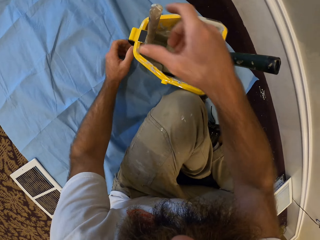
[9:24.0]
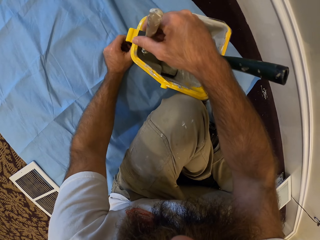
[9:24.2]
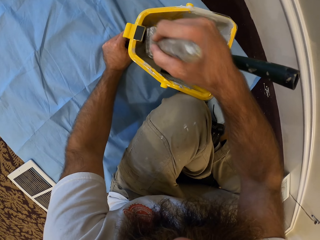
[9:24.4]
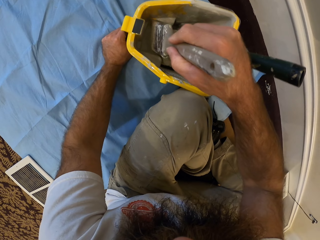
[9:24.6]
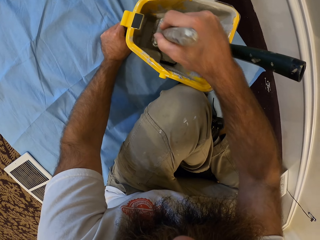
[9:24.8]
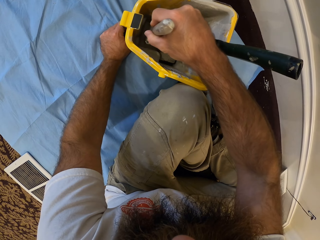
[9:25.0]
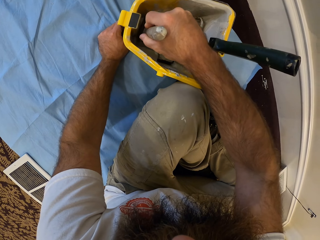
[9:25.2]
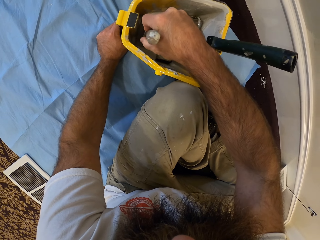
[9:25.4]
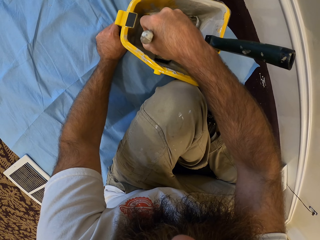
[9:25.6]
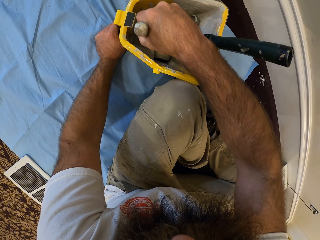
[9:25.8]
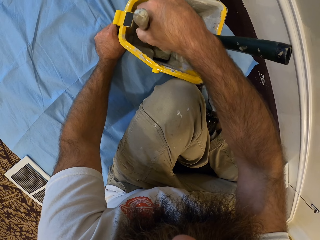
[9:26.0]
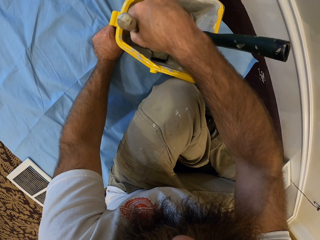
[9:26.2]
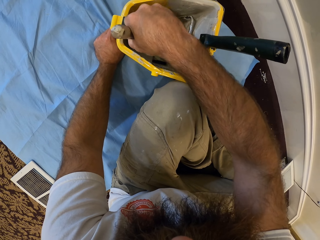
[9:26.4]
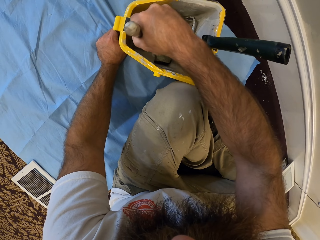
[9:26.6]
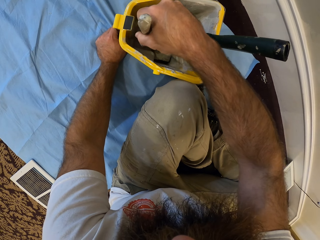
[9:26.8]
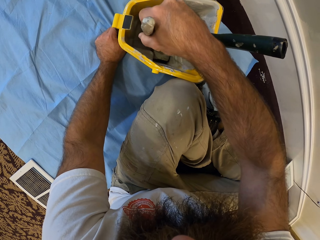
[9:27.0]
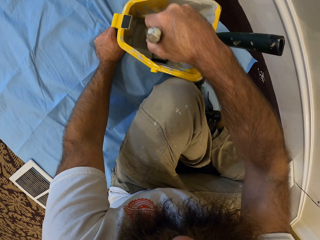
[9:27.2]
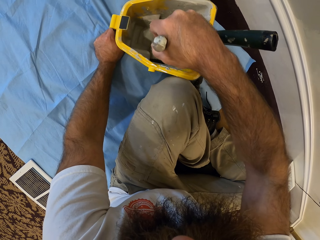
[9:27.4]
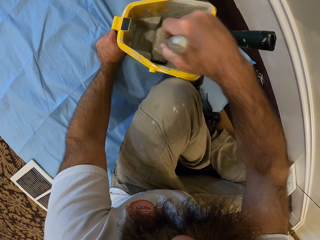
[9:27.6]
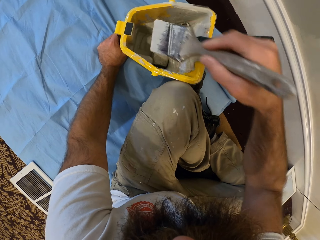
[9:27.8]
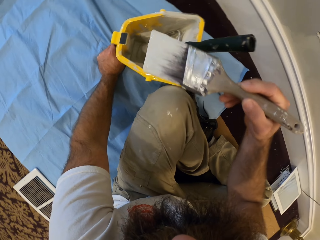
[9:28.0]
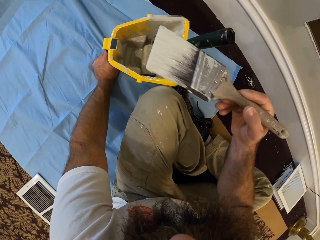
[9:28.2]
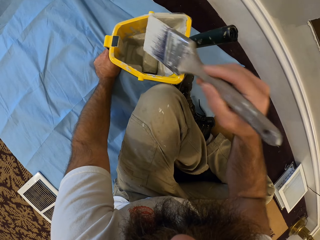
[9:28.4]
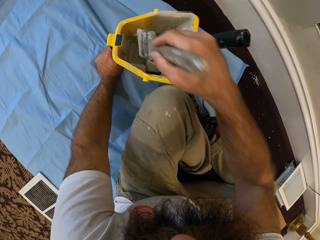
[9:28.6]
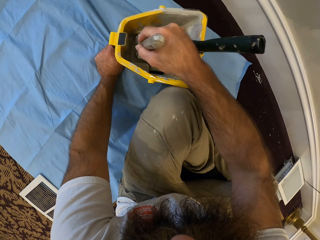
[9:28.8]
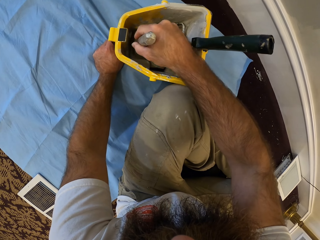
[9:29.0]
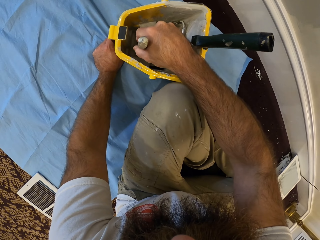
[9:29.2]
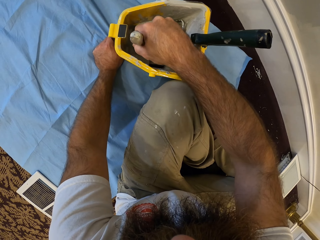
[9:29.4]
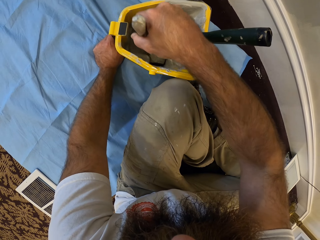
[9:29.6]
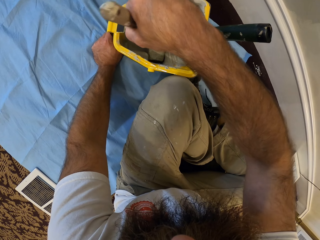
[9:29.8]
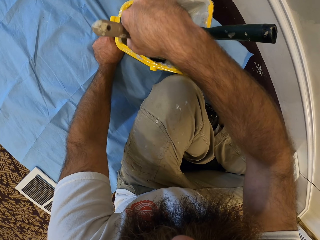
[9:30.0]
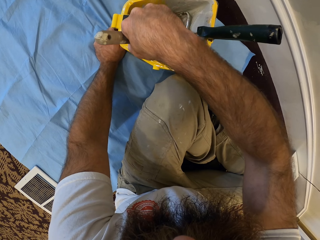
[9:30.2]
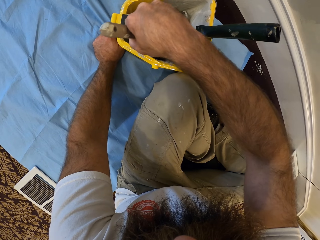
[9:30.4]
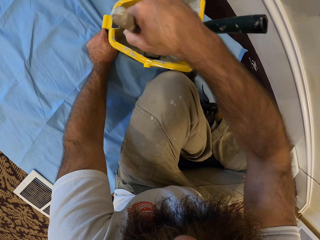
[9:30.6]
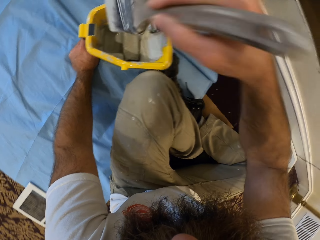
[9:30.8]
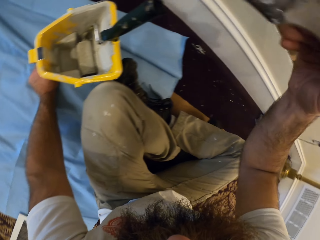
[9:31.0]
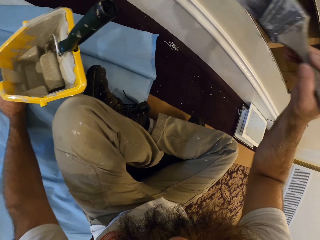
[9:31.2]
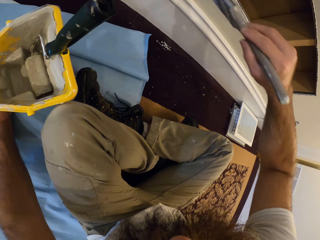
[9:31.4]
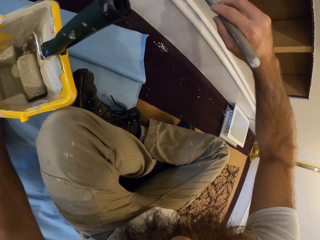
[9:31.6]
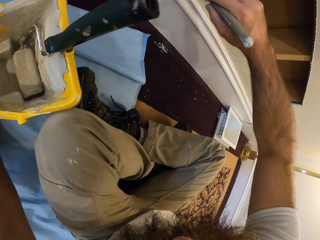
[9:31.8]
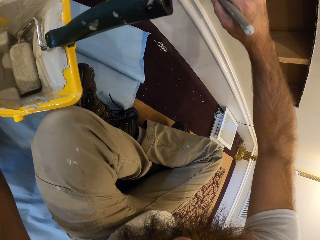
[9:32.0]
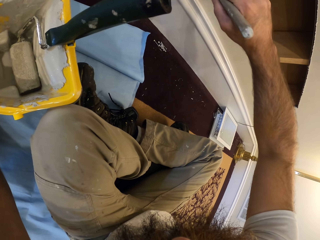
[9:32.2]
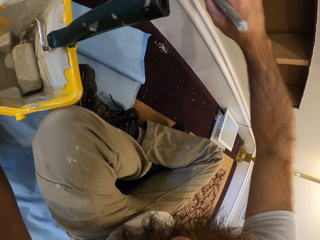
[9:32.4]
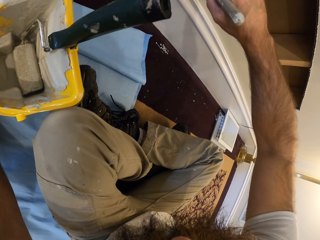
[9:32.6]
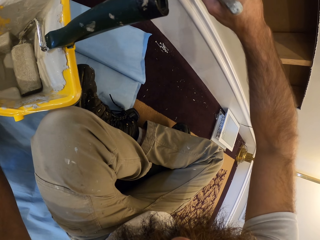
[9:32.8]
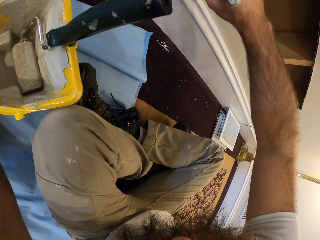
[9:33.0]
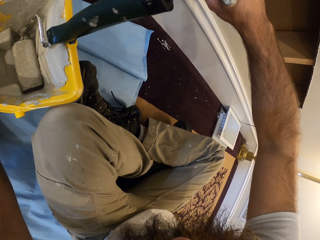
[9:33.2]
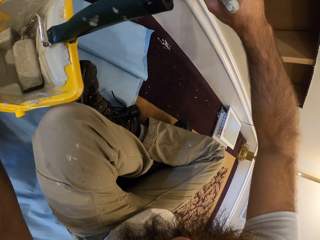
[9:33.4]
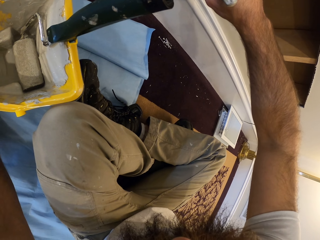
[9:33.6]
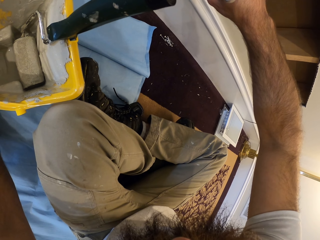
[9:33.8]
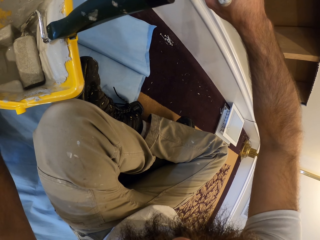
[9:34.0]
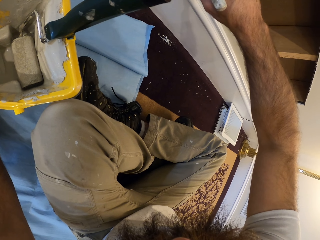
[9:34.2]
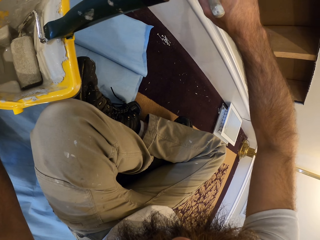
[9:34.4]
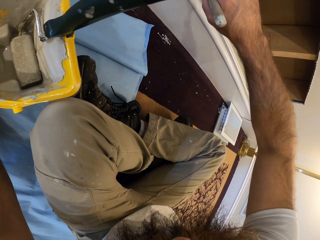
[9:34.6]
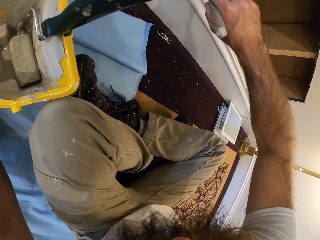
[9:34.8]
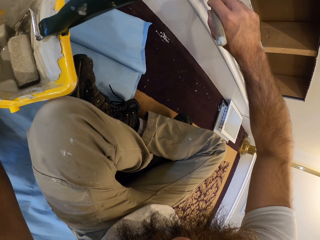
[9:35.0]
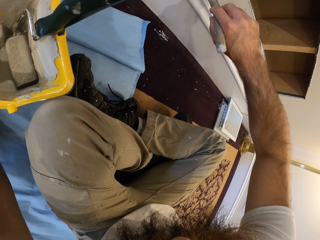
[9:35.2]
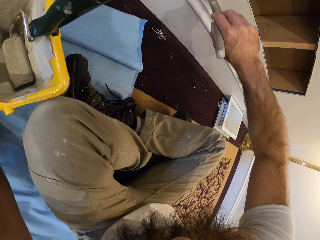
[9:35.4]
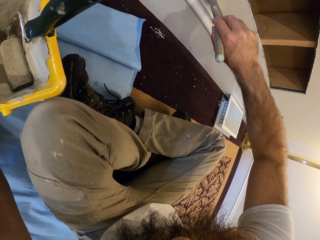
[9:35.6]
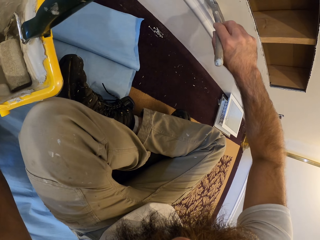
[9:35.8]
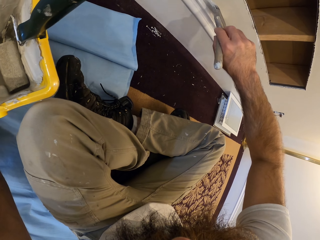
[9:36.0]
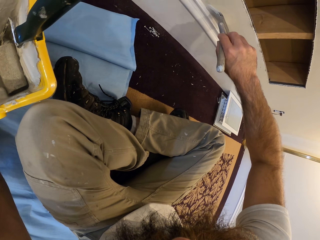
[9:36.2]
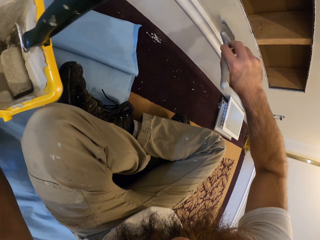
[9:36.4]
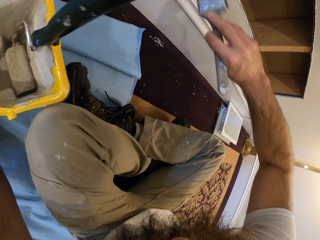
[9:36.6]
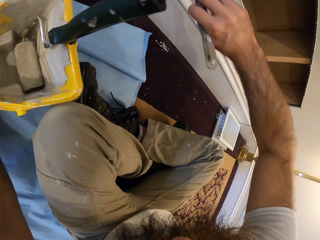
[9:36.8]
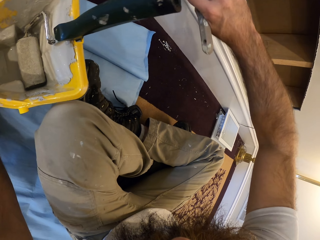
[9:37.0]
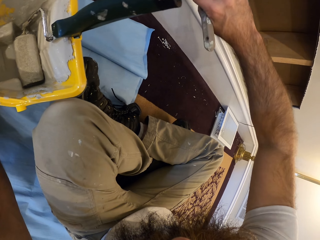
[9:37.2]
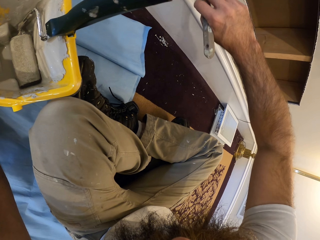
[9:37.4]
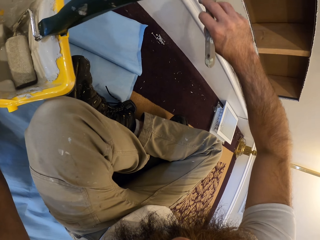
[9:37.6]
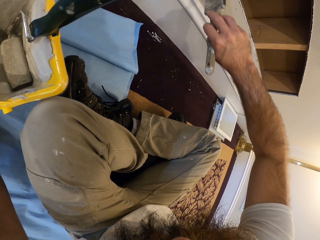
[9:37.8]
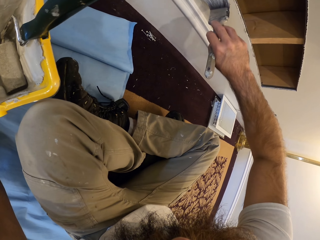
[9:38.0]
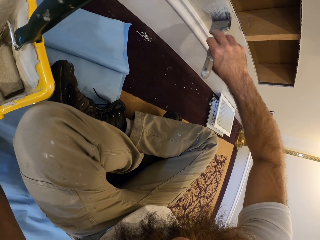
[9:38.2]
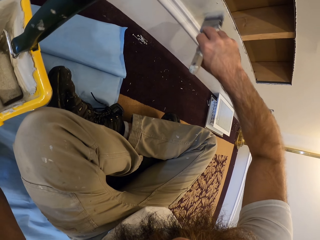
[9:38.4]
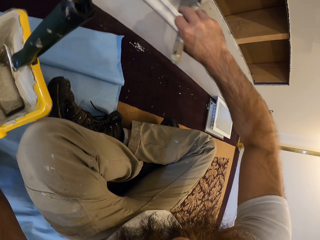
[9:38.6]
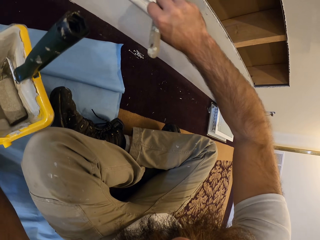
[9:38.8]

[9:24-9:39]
The camera wearer holds a paint brush in the paint container with his right hand. He picks paint in the paint container with the paint brush in his right hand. He paints the wall with the paint brush in his right hand.

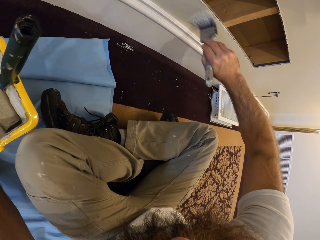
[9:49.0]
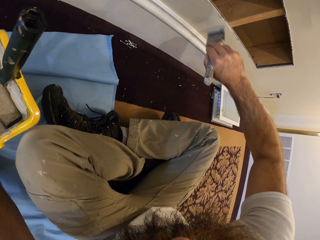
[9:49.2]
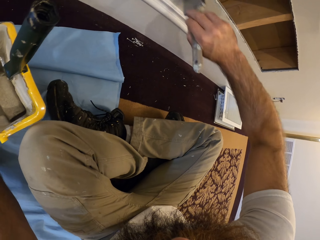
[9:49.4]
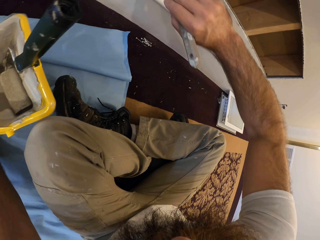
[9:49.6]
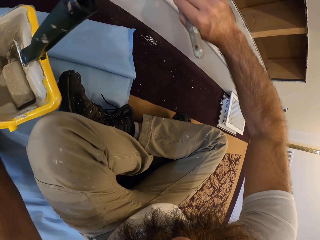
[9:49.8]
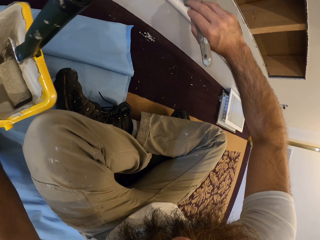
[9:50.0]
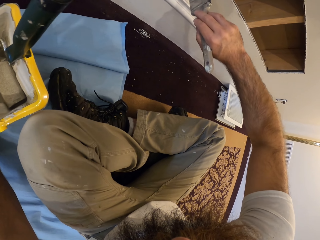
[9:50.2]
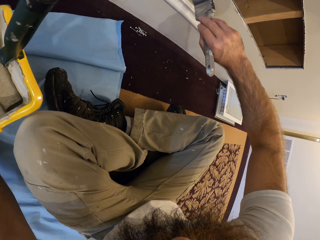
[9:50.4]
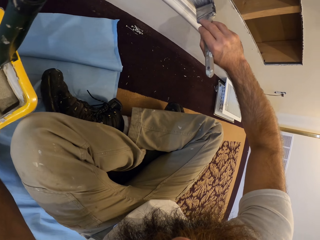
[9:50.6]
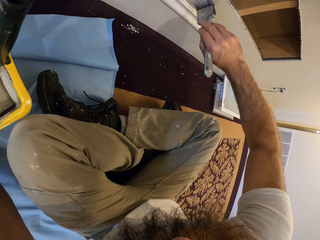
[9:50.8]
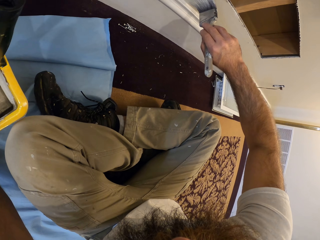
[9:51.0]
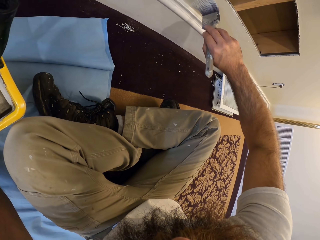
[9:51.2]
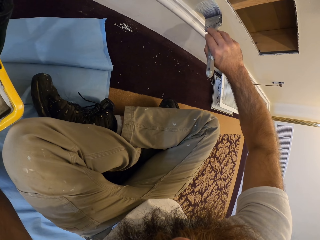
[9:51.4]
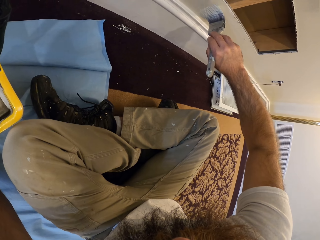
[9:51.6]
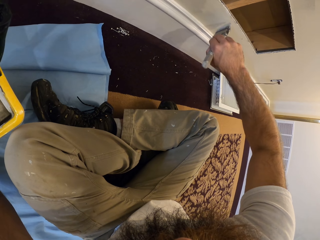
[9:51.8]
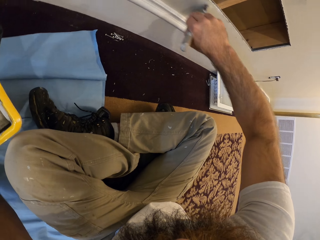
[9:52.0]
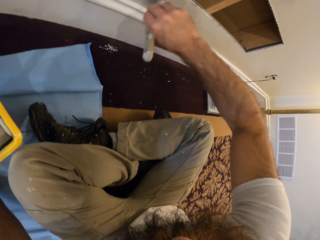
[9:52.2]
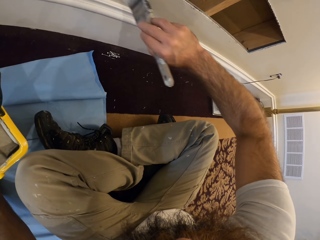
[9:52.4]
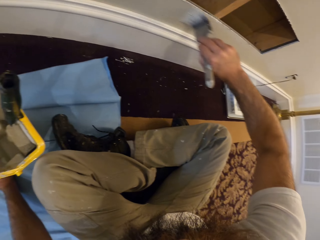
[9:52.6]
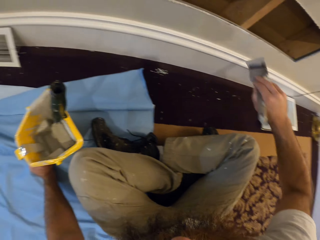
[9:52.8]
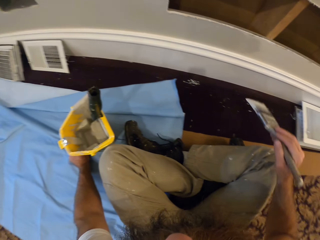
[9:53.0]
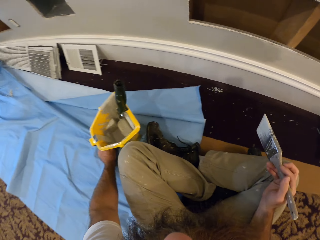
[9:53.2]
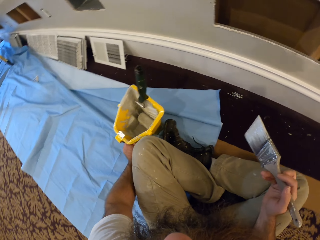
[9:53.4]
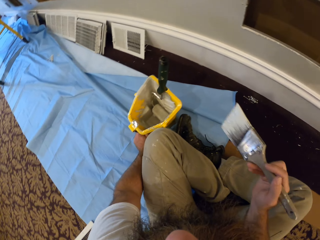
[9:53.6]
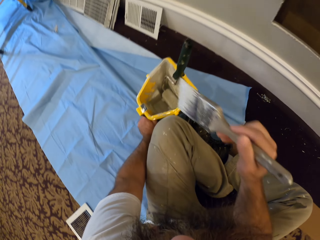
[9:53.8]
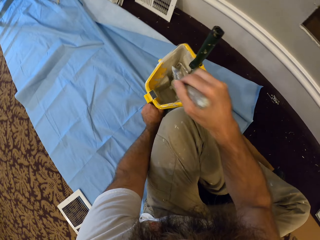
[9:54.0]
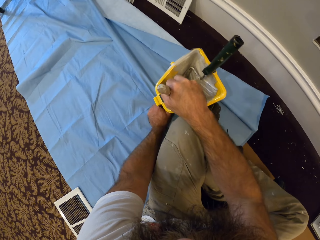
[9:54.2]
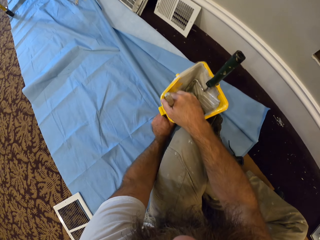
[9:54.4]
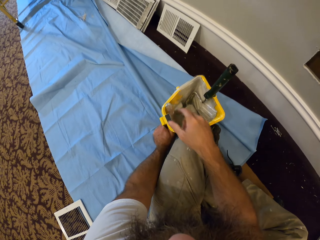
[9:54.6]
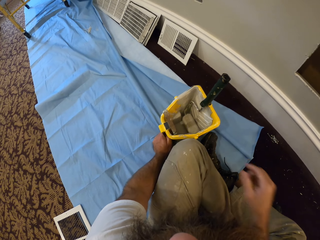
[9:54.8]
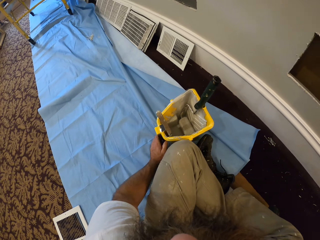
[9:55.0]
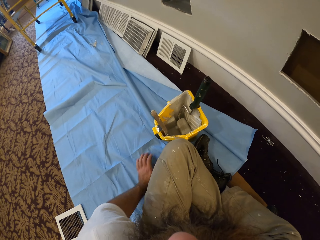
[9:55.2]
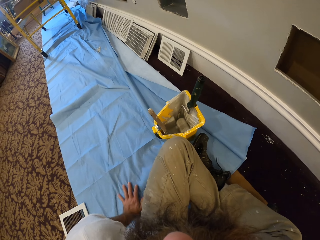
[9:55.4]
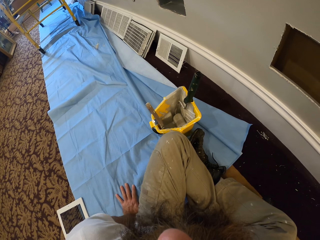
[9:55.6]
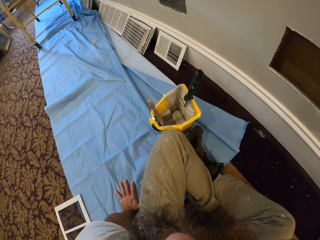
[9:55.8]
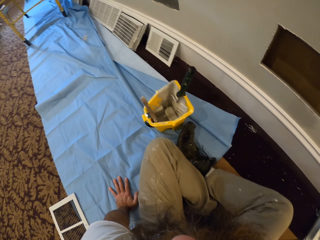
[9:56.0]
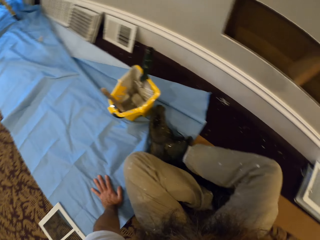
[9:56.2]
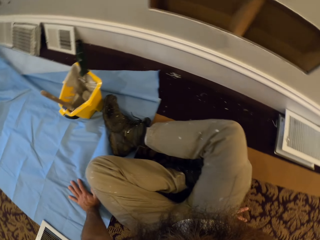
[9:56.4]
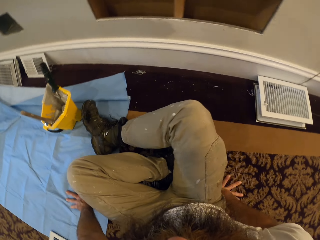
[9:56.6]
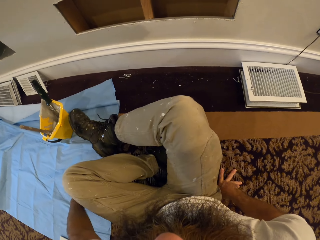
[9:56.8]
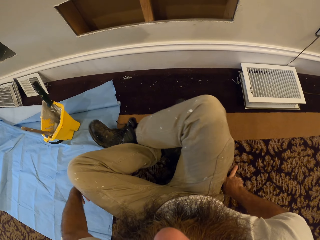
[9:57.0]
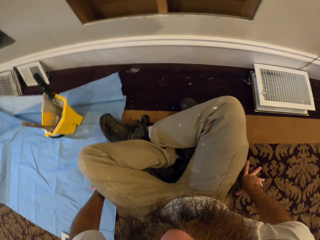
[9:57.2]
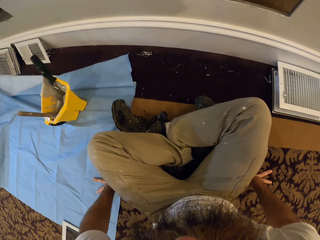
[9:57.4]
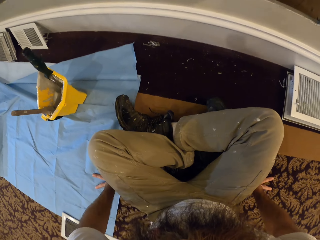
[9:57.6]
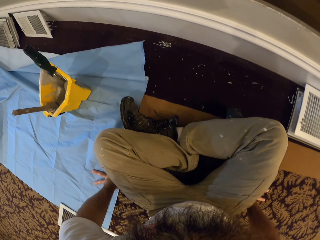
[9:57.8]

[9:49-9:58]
The camera wearer drops the paint brush in the paint container on the floor with his right hand. He adjusts his sitting posture to his right.
